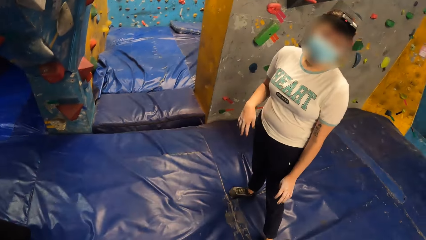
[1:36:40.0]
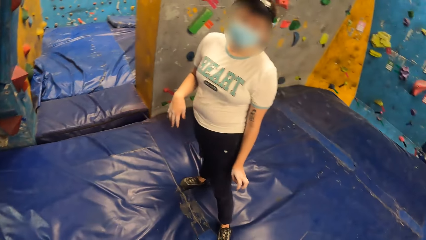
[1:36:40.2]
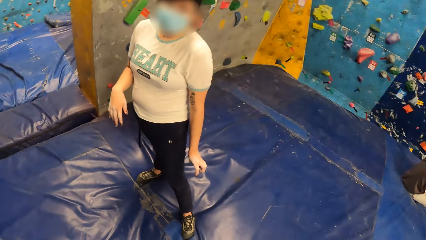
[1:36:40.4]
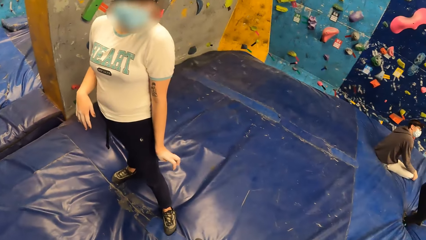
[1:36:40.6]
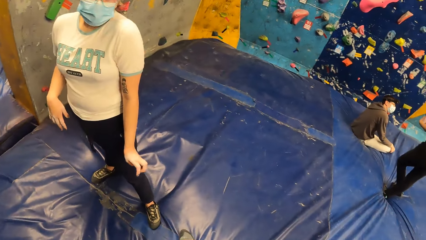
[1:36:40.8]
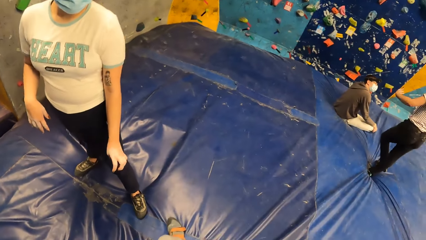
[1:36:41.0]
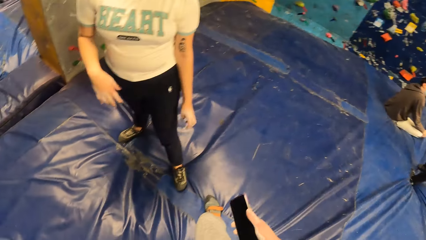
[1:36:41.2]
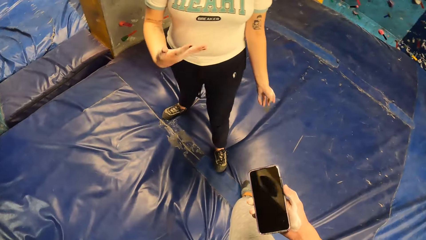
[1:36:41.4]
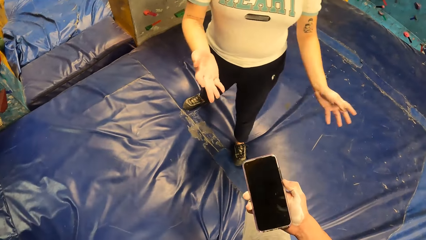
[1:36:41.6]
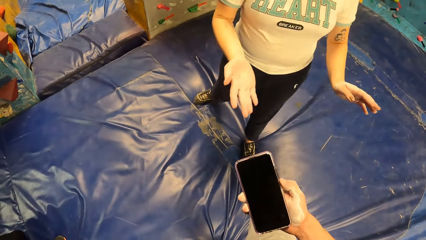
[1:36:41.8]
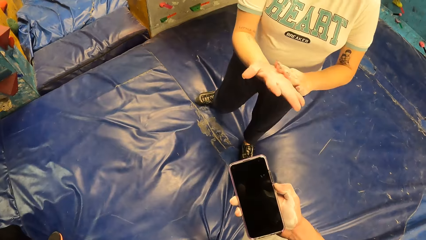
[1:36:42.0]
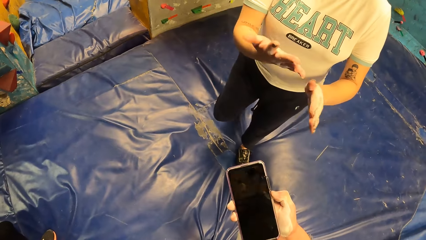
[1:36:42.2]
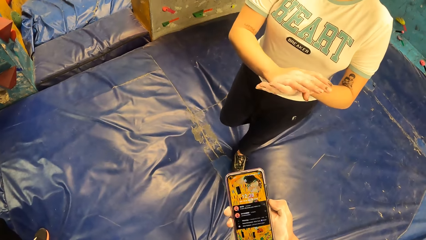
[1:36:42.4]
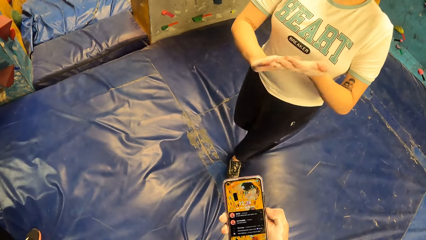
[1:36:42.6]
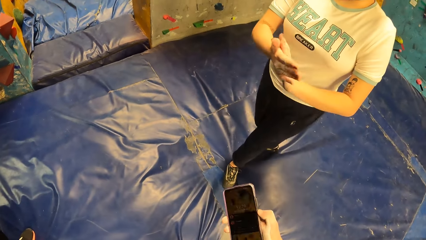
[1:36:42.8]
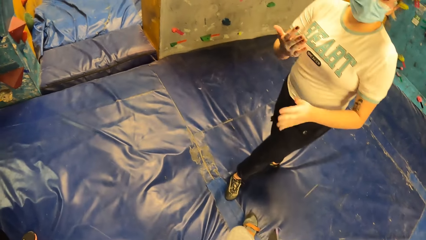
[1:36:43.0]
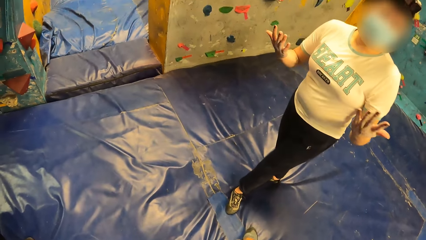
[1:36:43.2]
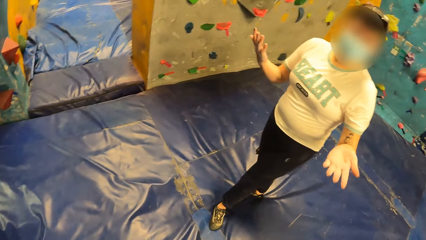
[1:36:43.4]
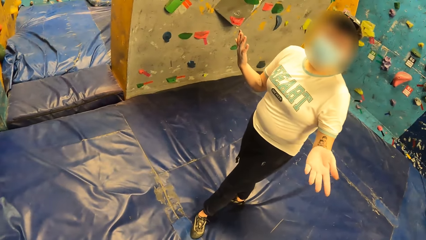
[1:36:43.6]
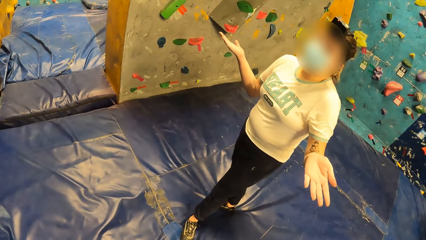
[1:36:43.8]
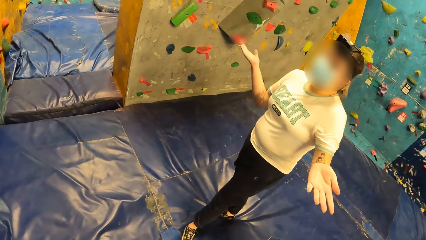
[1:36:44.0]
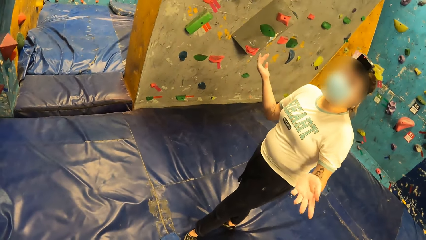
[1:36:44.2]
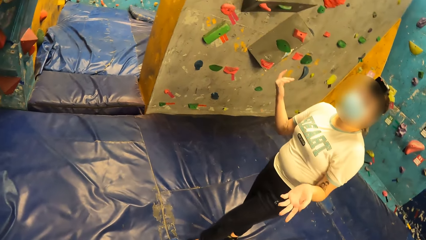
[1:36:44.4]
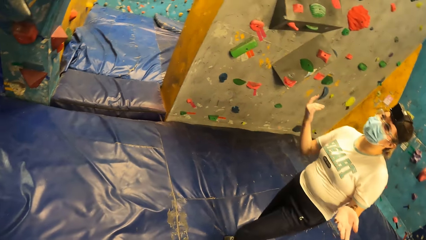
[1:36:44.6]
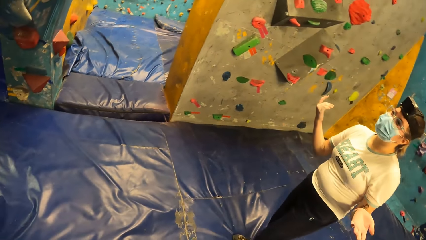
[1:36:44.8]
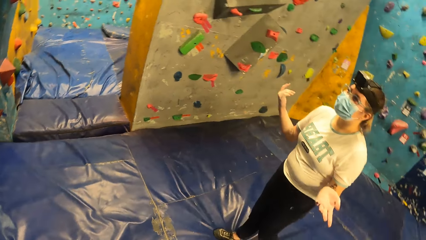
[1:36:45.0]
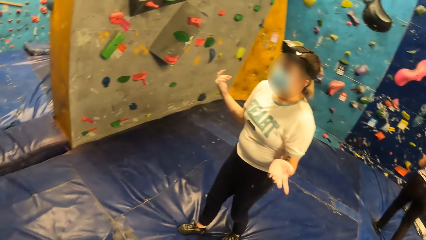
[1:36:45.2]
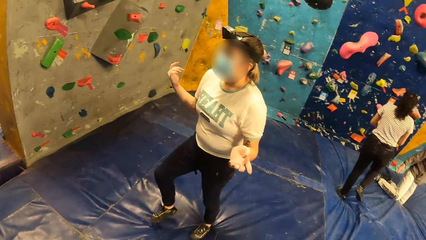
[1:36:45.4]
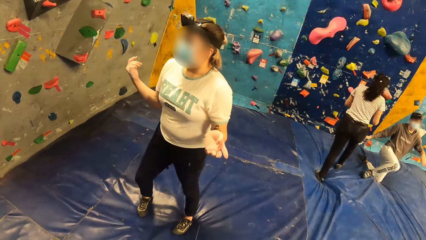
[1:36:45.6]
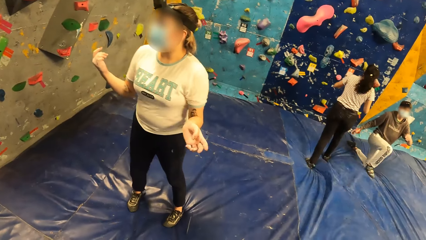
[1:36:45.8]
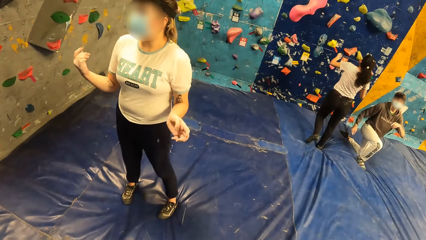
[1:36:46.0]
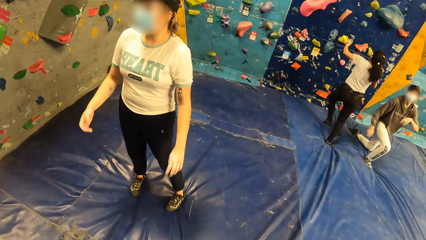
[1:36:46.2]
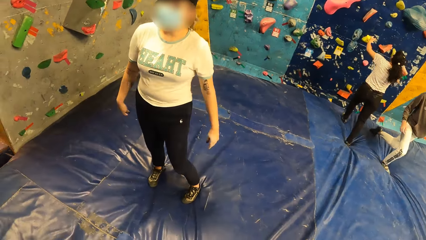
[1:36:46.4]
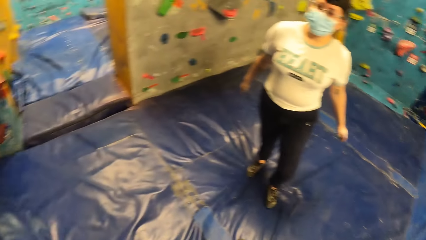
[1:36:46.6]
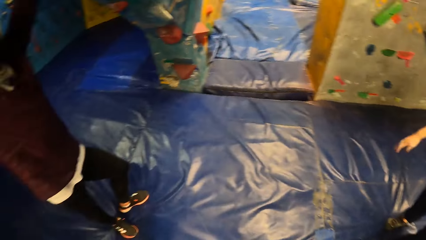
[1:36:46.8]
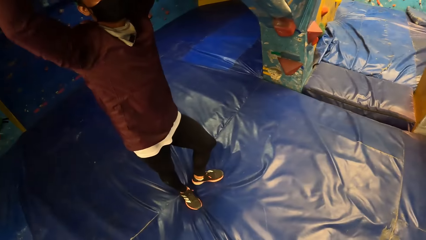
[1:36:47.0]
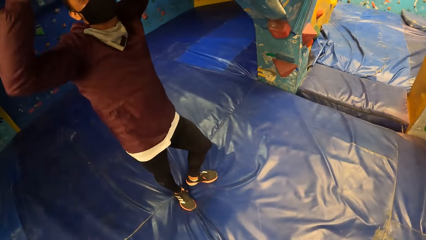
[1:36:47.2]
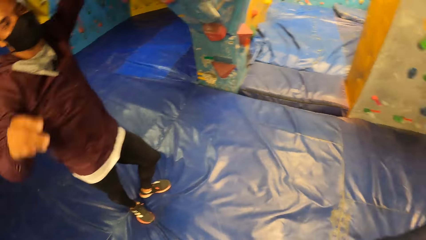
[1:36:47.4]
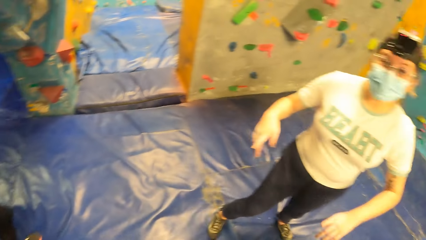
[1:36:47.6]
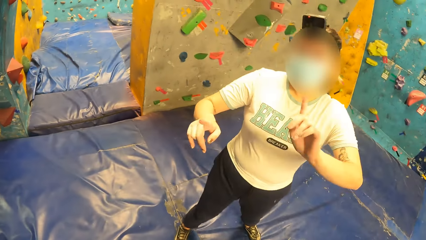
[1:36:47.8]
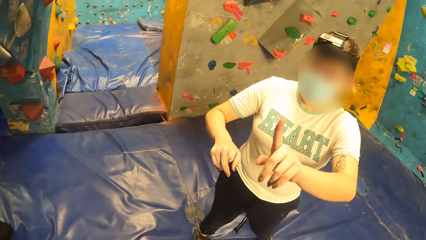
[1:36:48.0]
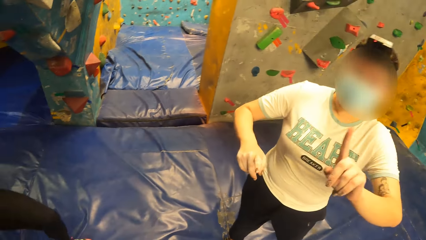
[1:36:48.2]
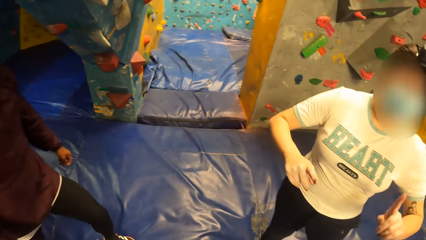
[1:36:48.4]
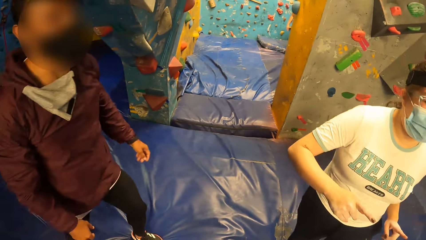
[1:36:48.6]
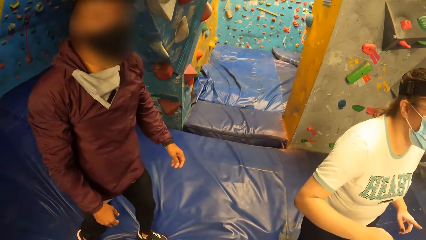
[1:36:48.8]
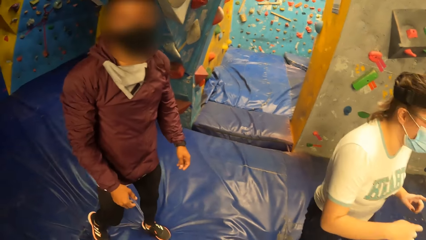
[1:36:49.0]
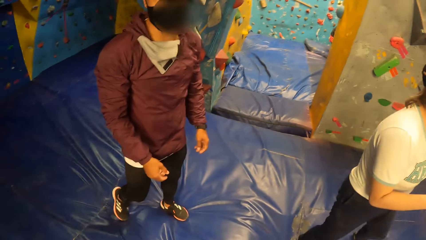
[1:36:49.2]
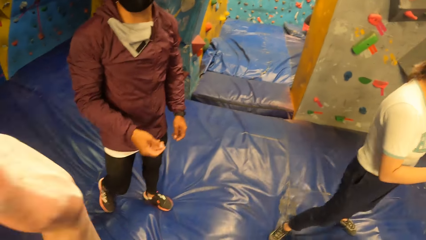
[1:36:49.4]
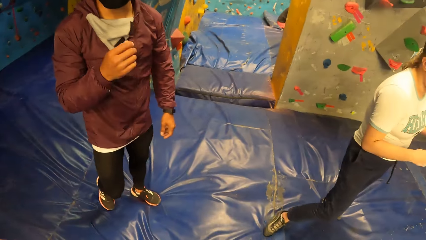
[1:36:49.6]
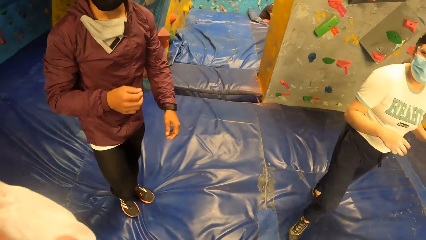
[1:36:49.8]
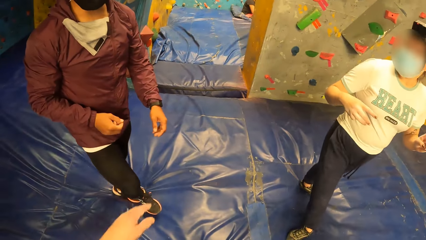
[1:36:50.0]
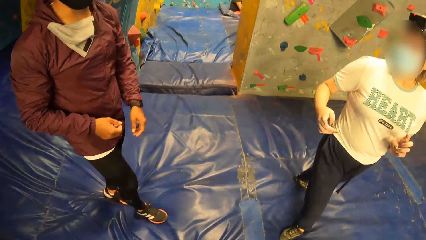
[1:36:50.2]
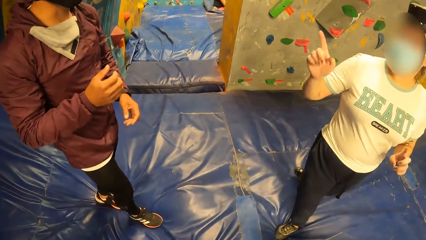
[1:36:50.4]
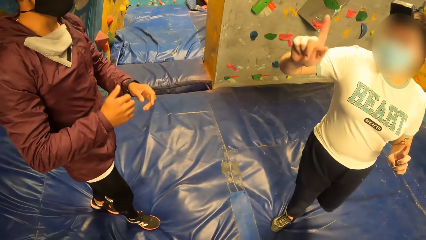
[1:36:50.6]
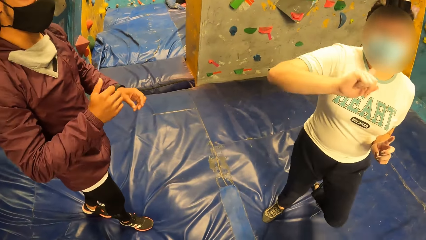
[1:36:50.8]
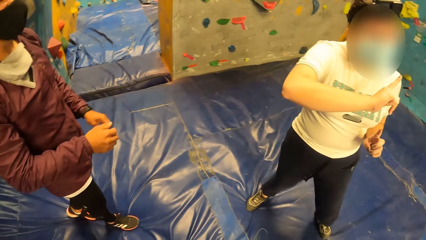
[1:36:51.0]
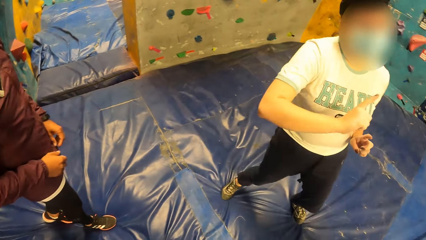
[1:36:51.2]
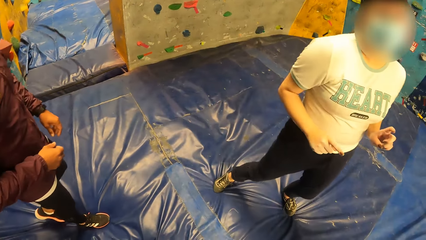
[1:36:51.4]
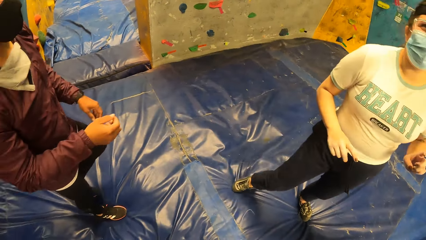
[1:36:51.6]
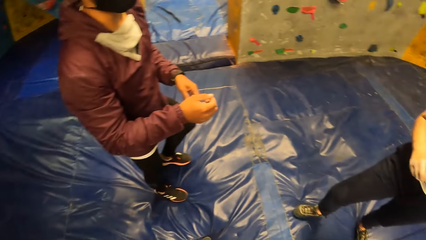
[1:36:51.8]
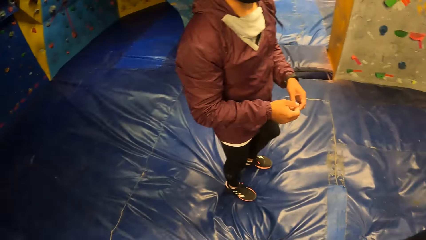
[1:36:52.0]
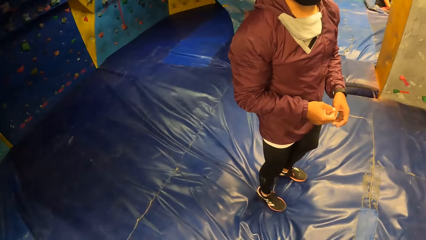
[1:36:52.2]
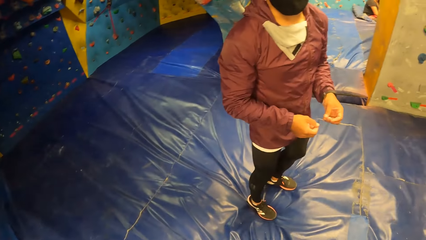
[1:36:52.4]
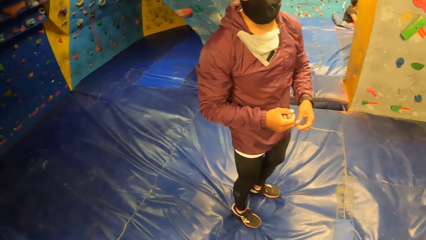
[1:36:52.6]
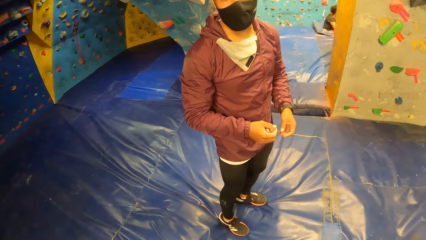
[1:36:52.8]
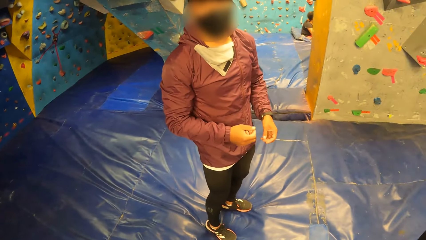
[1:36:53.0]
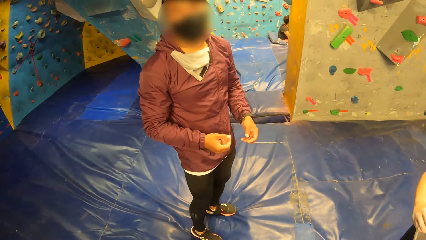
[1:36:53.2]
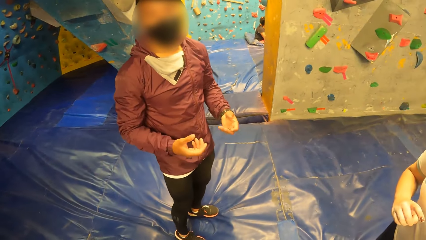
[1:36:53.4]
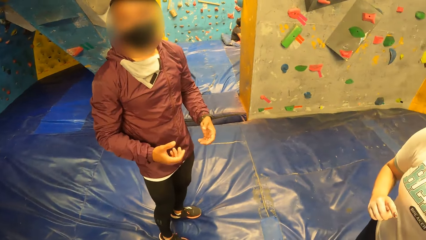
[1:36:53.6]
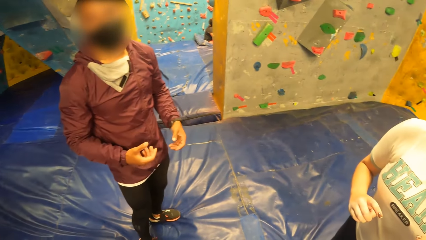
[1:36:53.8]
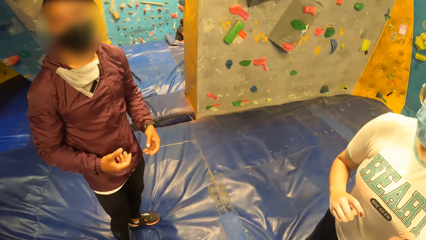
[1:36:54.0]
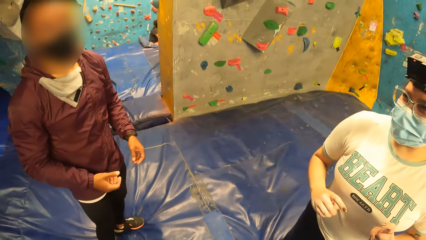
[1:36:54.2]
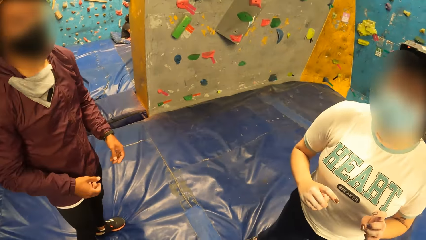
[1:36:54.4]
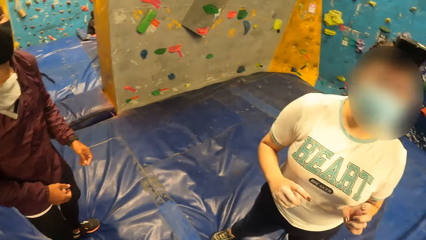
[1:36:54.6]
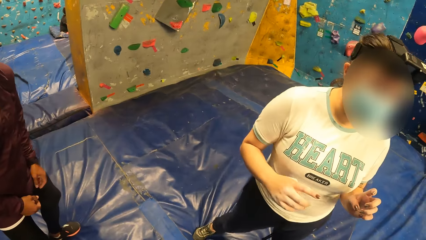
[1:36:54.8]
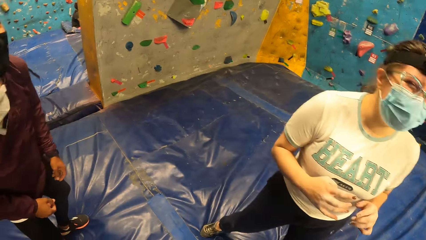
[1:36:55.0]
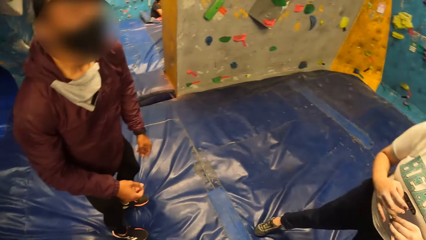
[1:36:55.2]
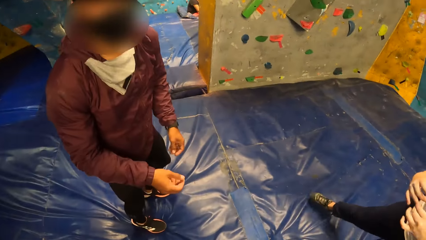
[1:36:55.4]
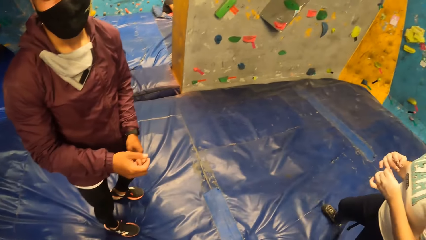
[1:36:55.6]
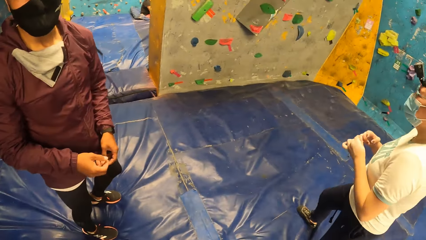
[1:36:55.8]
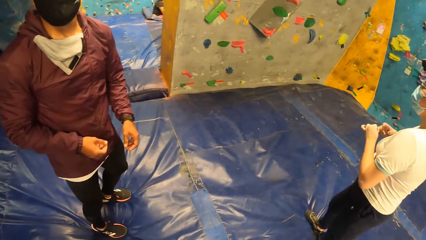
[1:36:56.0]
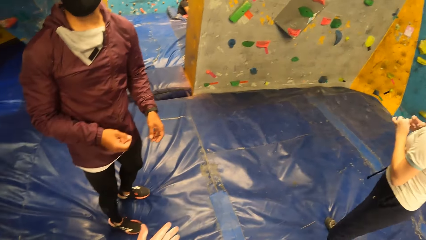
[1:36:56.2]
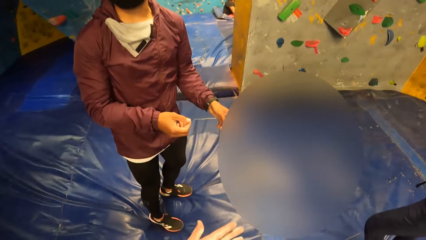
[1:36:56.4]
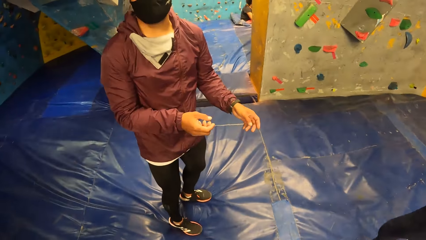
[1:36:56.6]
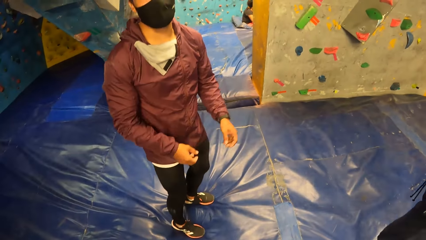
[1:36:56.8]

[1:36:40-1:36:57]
The camera wearer holds a phone. A woman wipes her hands onto each other. The camera wearer touches the woman's cell phone. The woman converses with the camera wearer in the climb wall room. A man stands up on the climb wall floor room. Another woman climbs the climb wall. Another man converses with the first woman. The first woman converses with the camera wearer in the climb wall room. The camera wearer waves his hand at the other man. A third woman sits on the climb wall floor. The camera wearer raises his hand. The other man converses with the first woman and the camera wearer.
